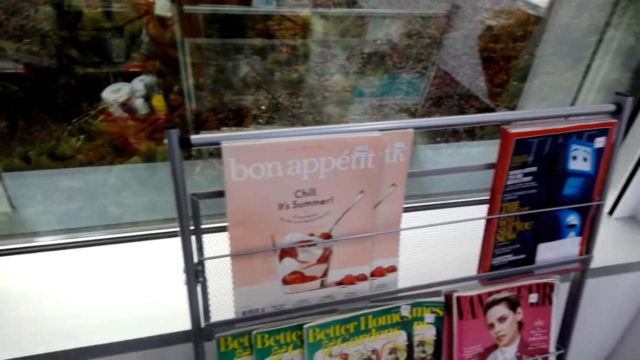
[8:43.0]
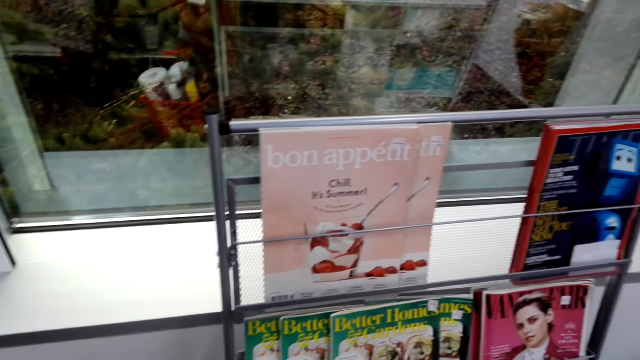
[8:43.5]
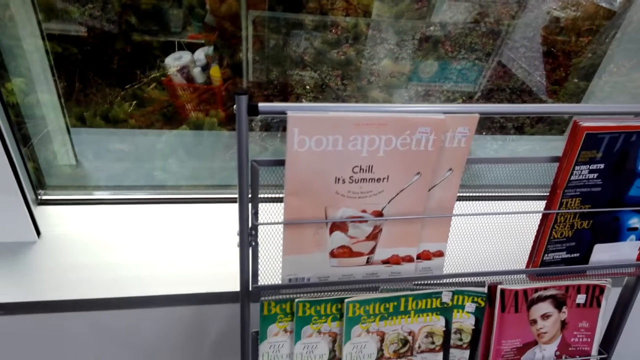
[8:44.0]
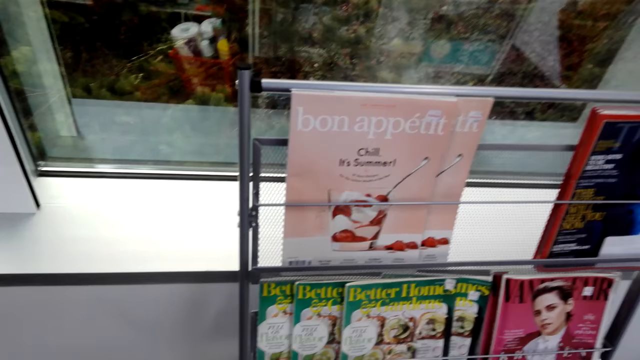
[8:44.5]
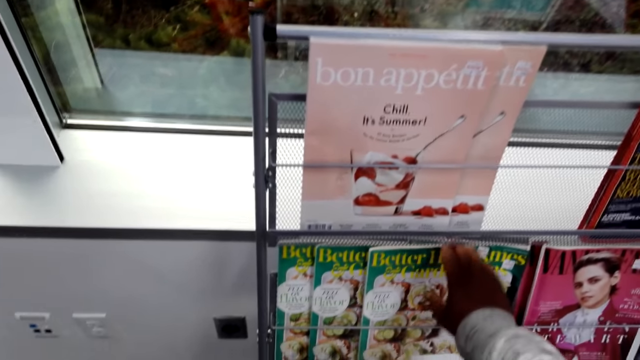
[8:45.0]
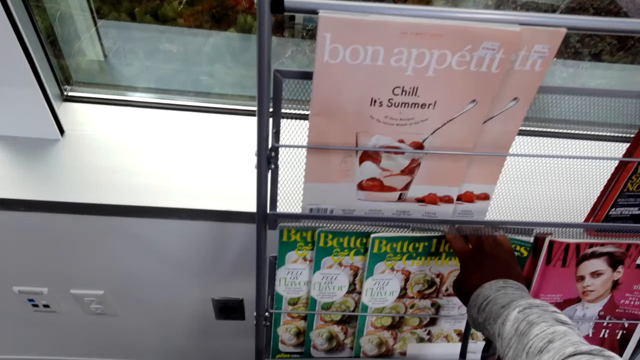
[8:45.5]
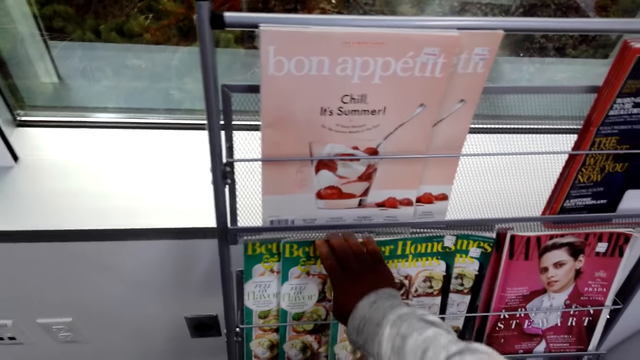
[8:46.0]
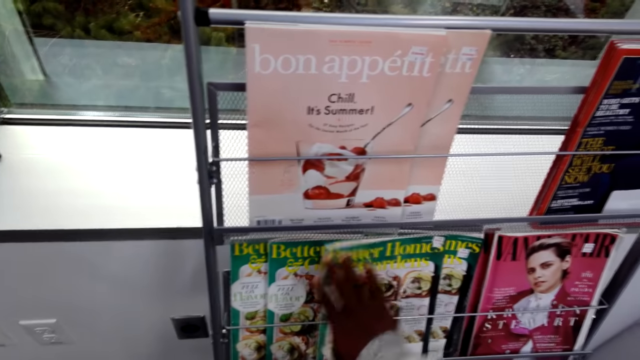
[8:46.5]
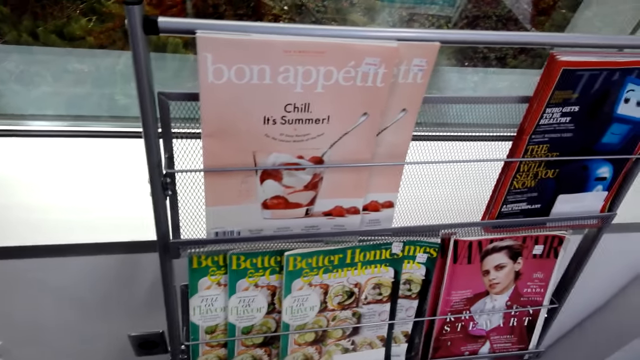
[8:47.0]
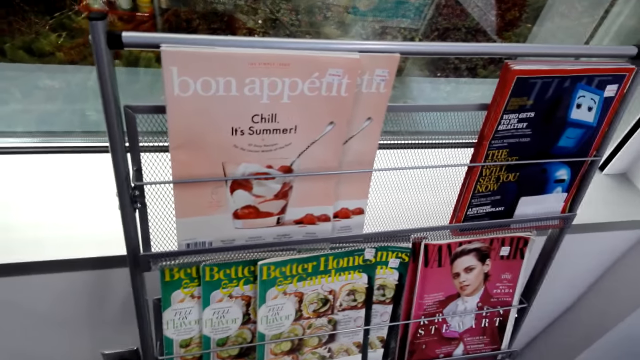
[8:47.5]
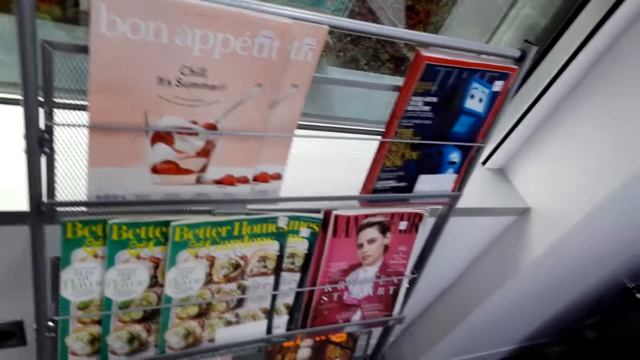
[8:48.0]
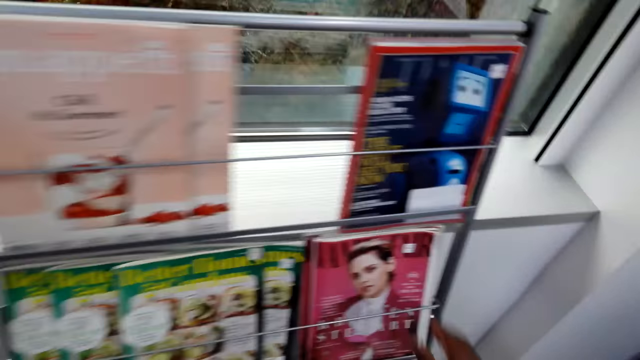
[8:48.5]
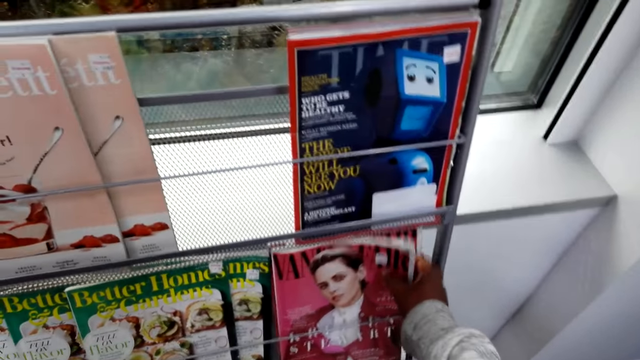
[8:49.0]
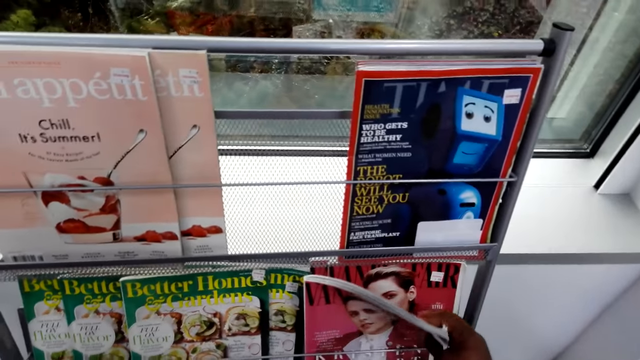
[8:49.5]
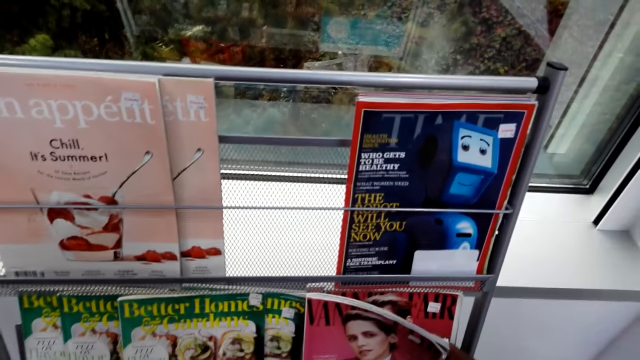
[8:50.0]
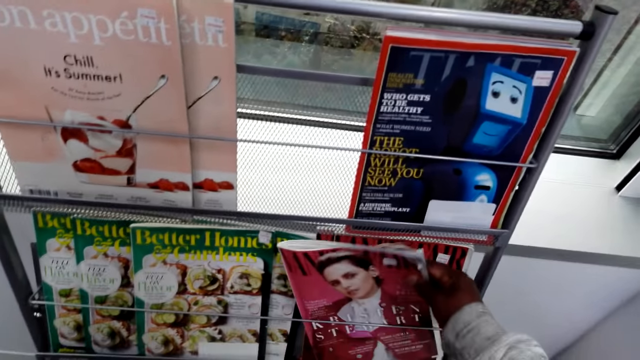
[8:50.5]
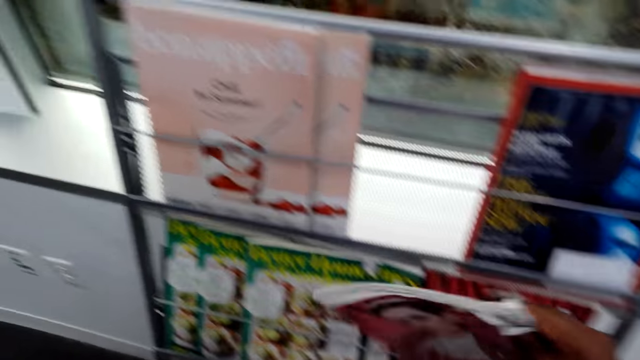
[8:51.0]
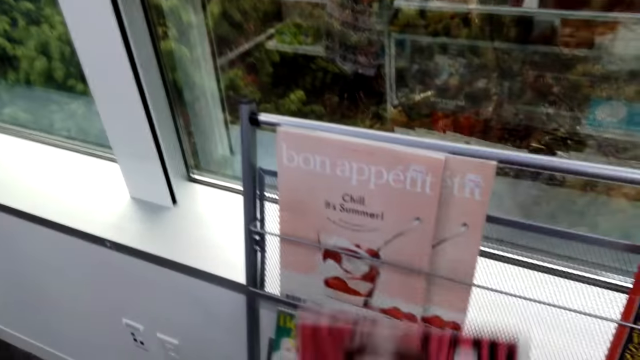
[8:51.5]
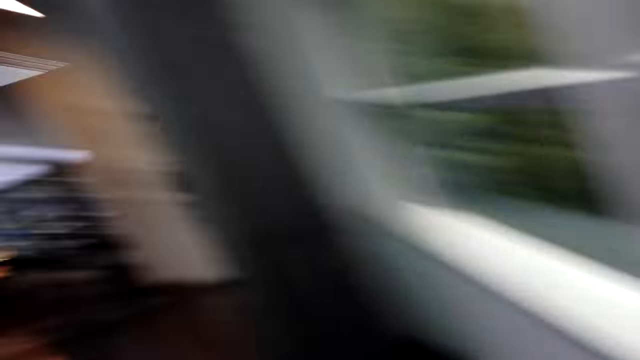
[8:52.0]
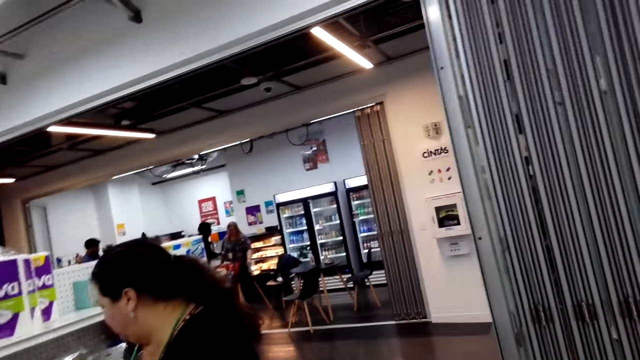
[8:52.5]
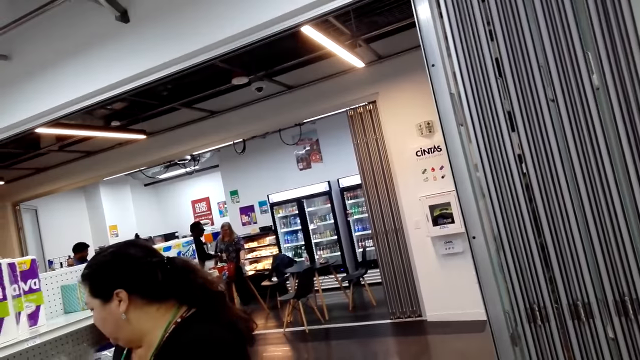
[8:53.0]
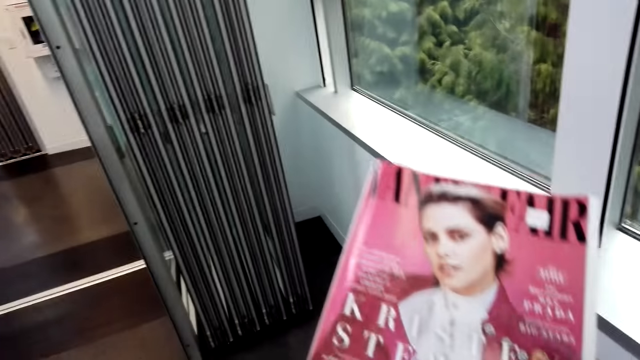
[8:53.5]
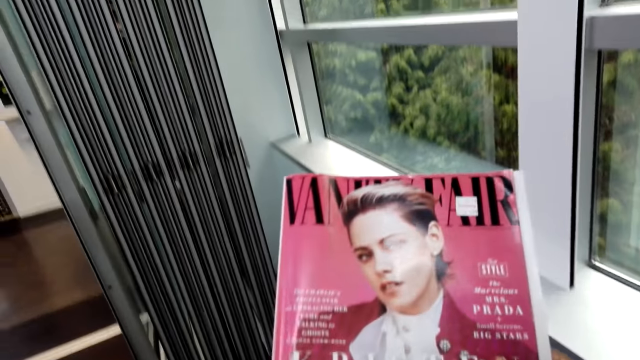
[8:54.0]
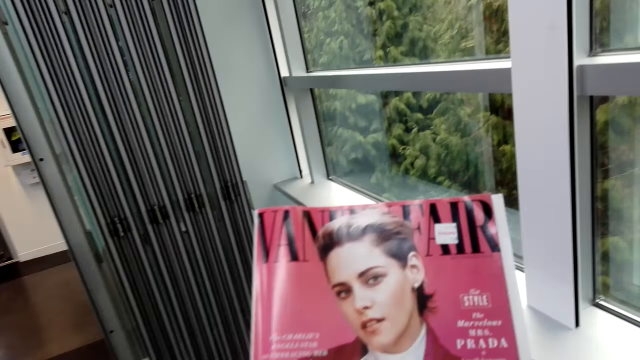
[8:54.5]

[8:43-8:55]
The camera wearer touches a green magazine. They pick a pink magazine.

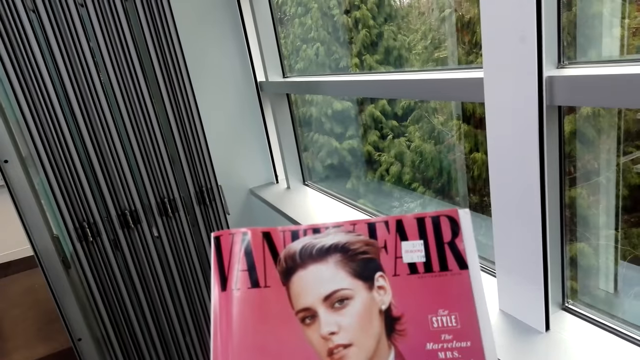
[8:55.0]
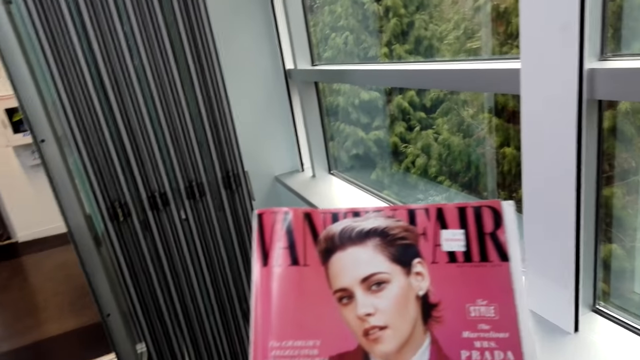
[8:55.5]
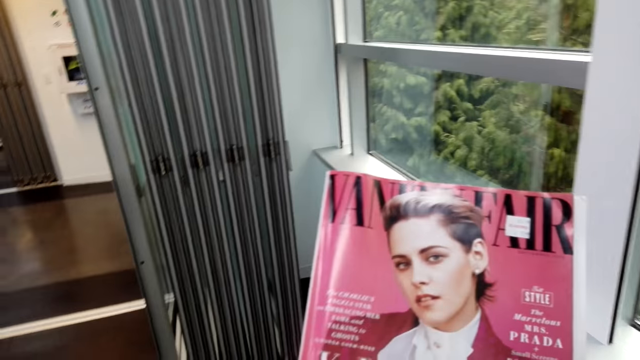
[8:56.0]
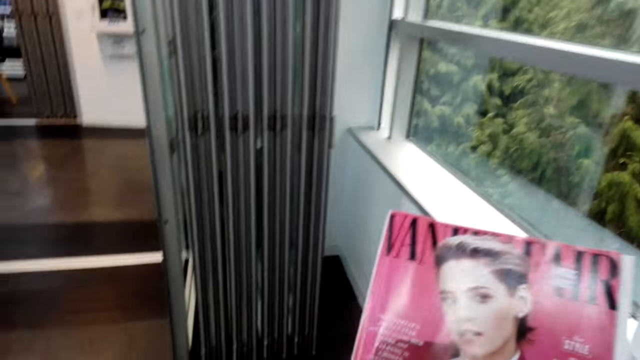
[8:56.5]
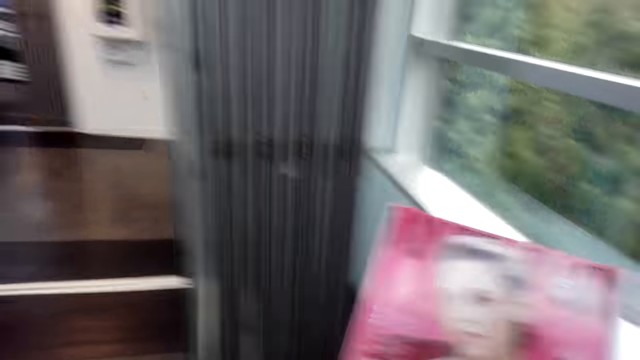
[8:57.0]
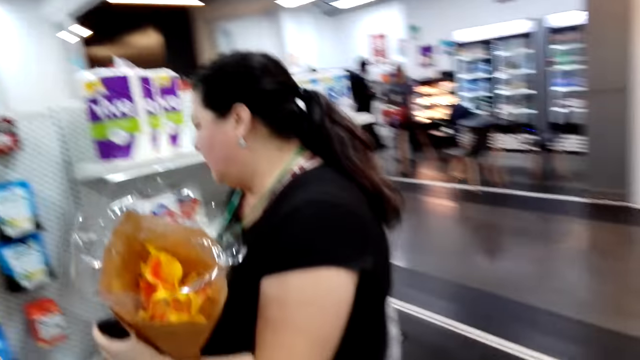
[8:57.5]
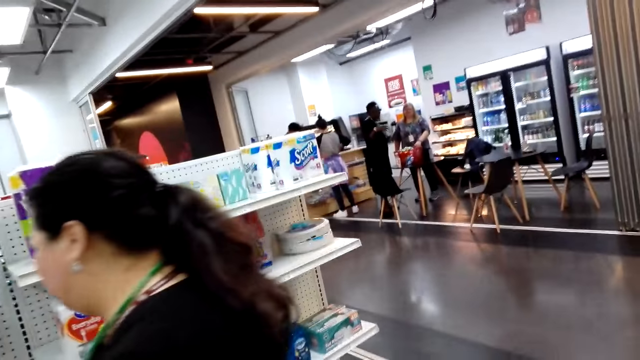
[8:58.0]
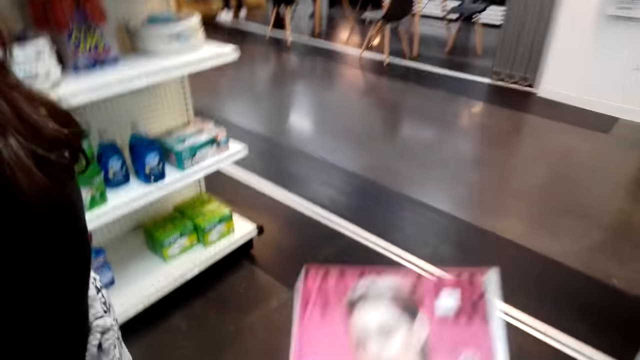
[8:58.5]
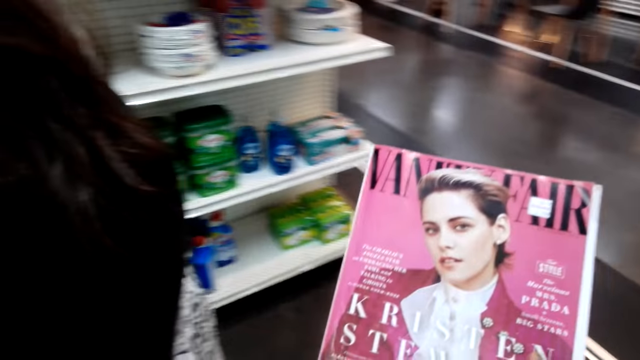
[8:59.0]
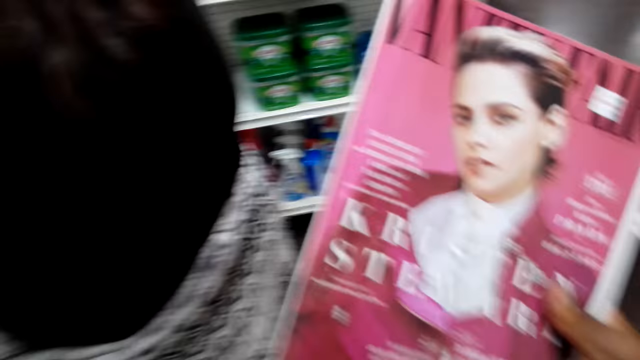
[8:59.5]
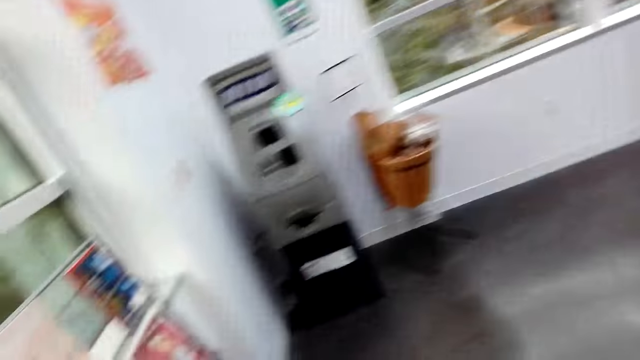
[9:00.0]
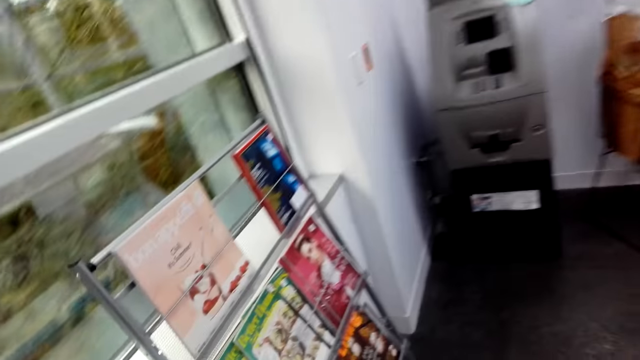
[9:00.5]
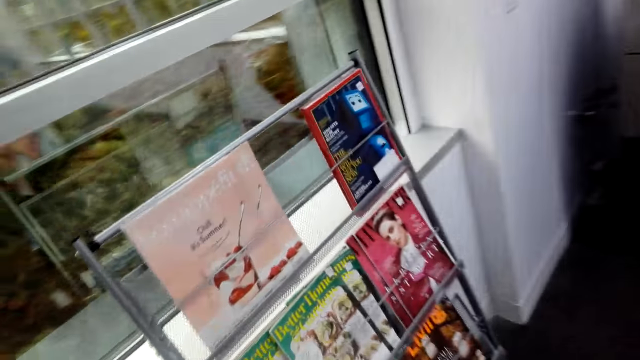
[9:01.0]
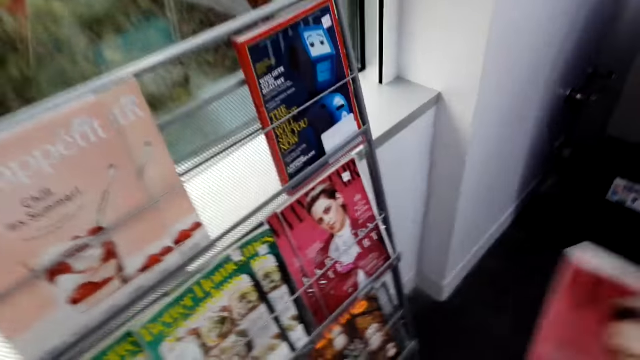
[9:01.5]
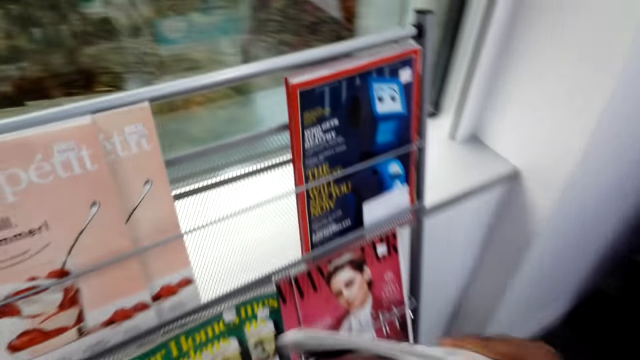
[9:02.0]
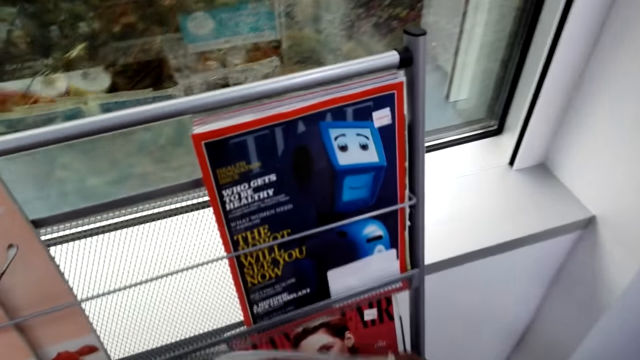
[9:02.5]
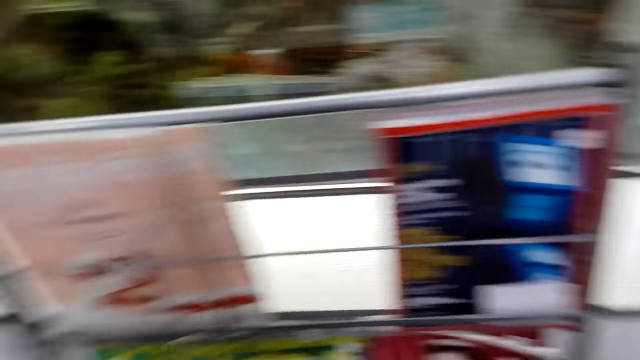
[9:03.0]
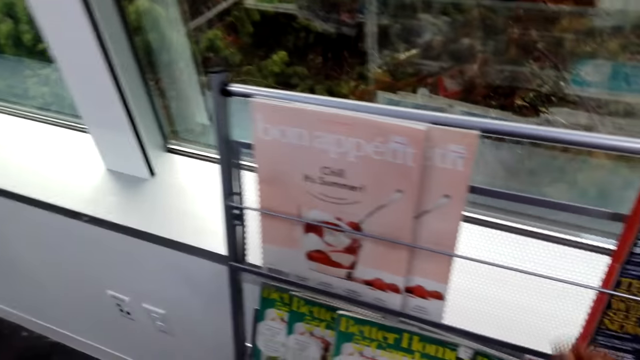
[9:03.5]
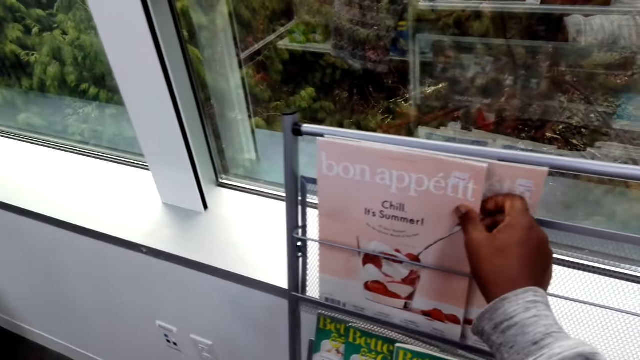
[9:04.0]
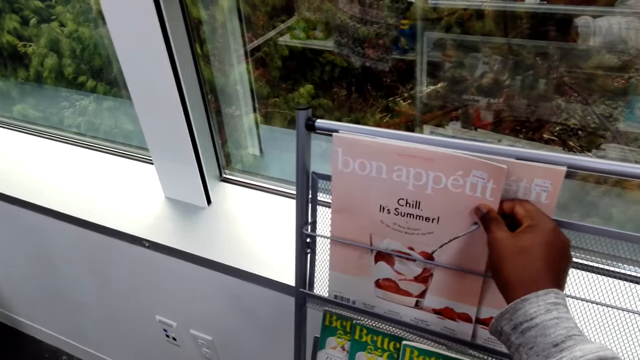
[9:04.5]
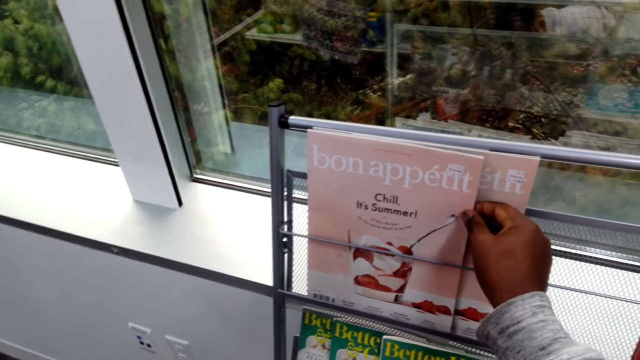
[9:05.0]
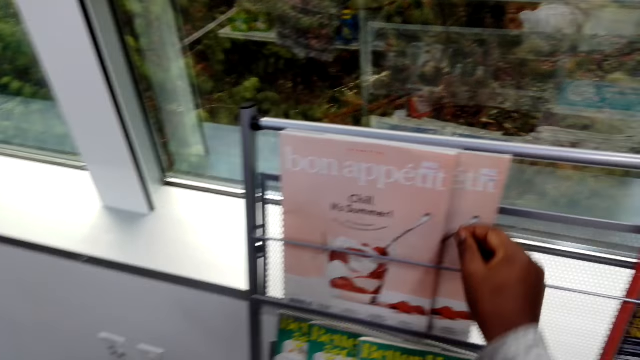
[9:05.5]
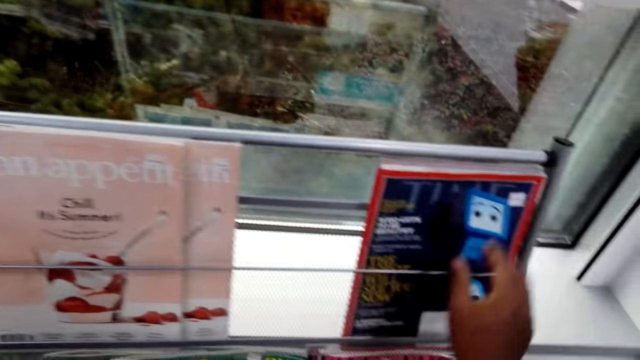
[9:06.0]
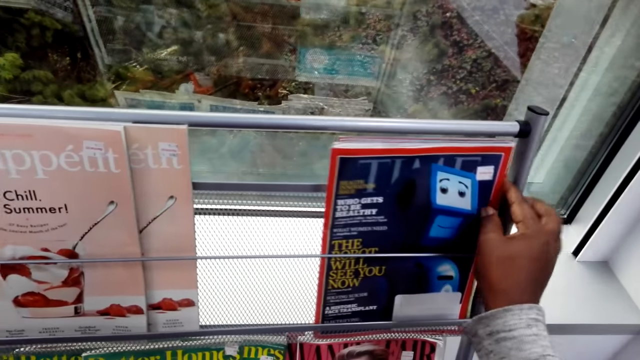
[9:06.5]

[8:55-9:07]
The camera wearer looks around. They put the pink magazine in the rack. They touch a pink and white magazine.
